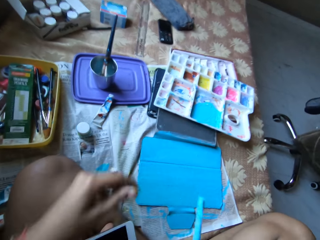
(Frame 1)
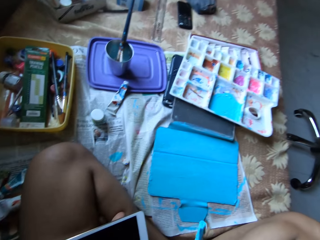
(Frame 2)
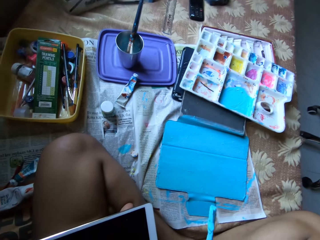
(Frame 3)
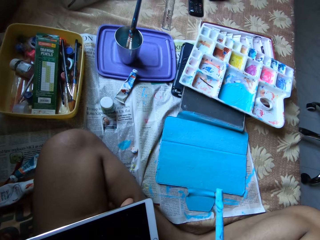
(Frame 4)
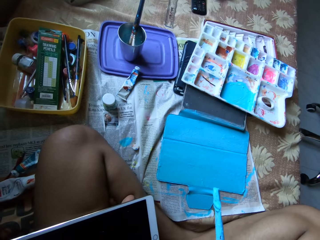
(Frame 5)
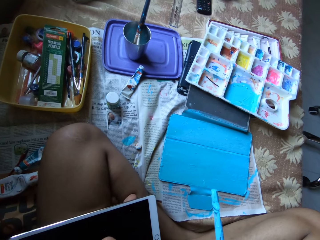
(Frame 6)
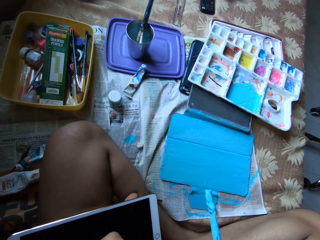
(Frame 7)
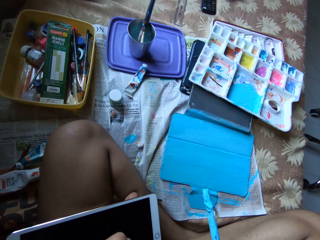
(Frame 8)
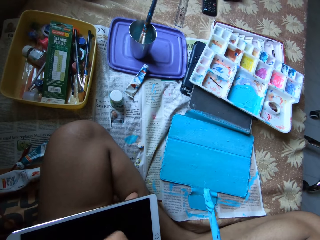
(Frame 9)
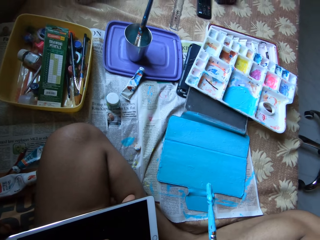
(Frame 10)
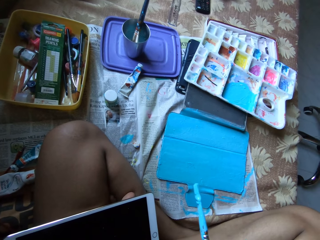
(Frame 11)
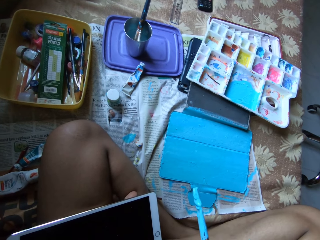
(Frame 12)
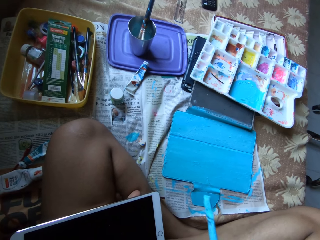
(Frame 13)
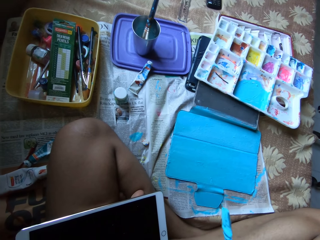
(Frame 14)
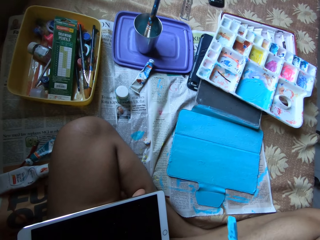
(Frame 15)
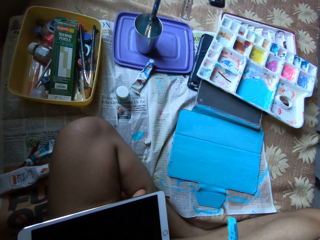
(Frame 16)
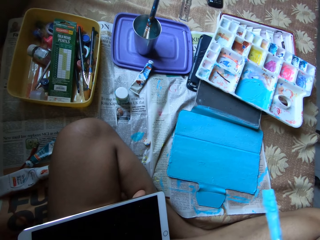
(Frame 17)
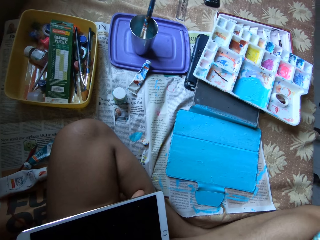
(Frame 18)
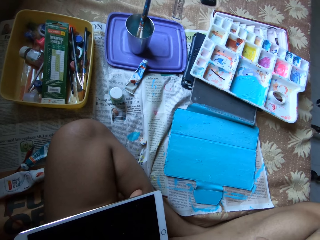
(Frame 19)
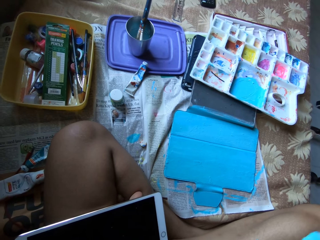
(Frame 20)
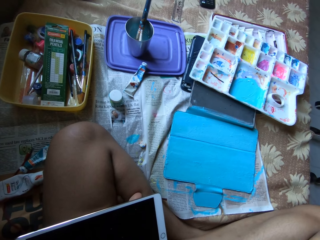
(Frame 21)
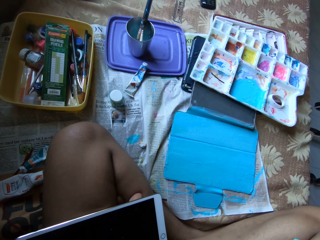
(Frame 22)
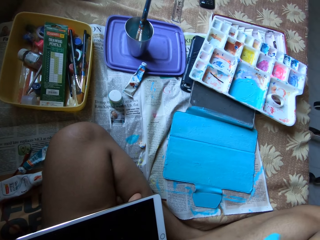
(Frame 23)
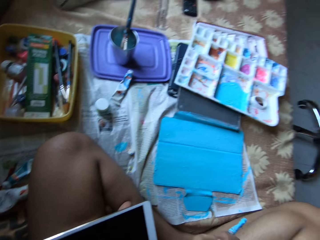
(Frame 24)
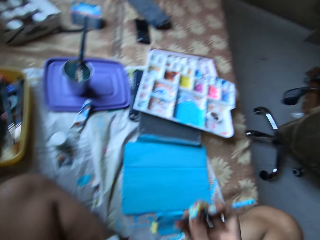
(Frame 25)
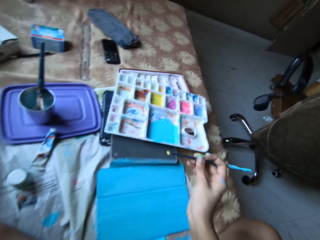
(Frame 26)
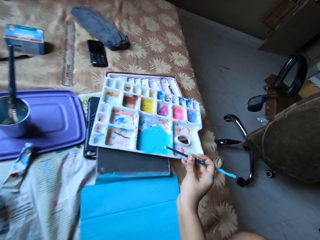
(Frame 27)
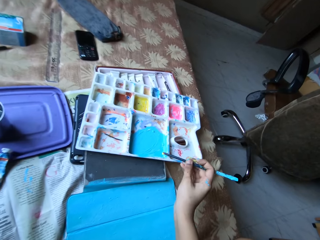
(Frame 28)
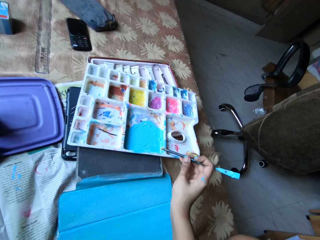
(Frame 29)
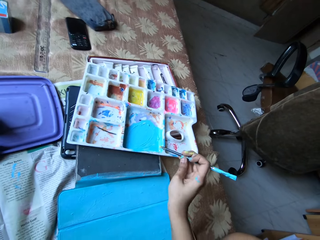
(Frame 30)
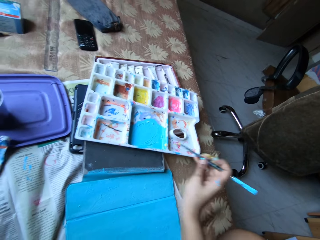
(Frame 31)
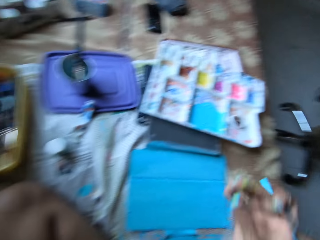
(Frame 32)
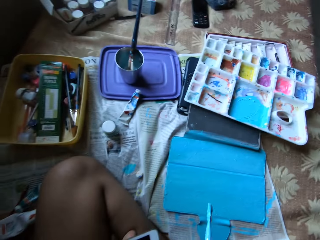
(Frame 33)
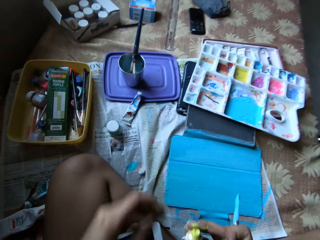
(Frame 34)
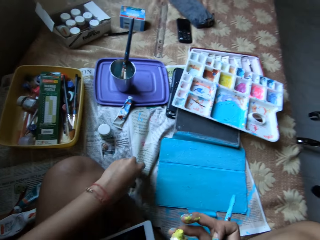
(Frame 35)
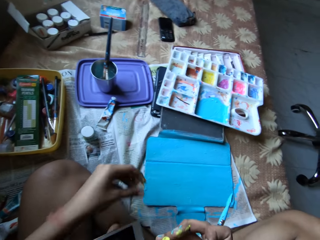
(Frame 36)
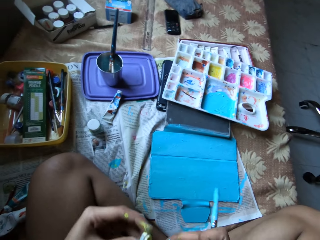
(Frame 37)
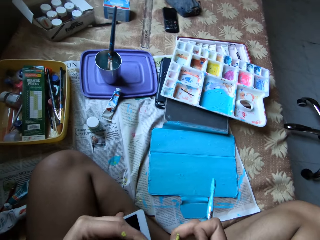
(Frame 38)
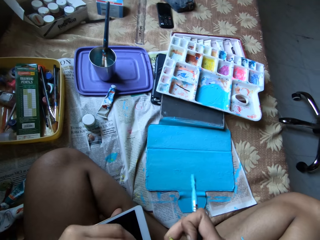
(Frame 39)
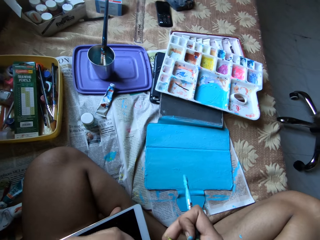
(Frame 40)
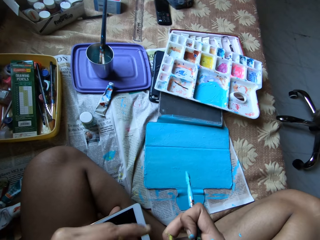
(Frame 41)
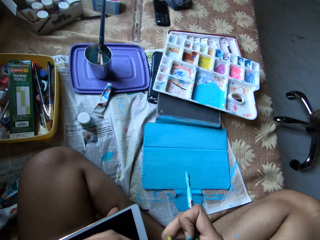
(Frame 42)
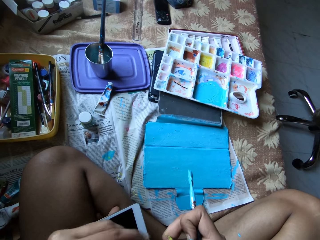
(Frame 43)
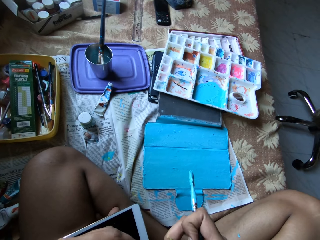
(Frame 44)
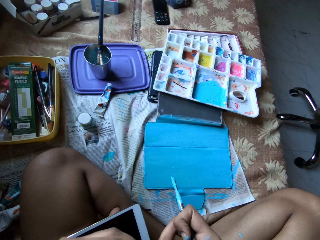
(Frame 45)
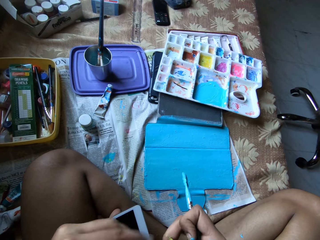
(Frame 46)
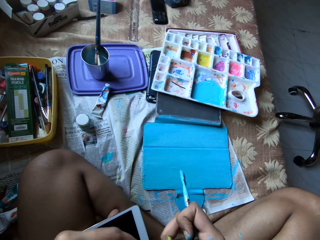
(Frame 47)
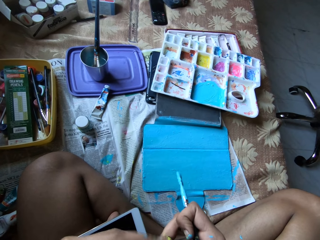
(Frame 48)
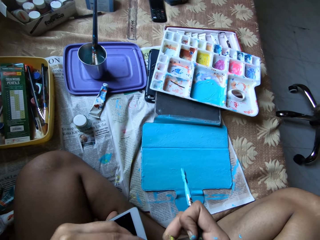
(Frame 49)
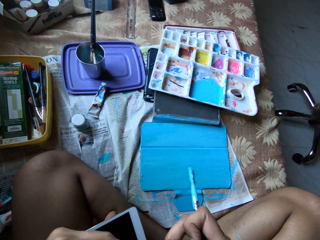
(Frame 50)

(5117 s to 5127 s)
The camera wearer drops the paint lid. She passes the yellow paint tube from her right hand to her left hand. She closes the paint tube. She applies paint on the paintbrush from the yellow paint tube with her right hand. She rubs the paint on the paint palette with the paintbrush in her right hand. She touches the paint with the paintbrush. She passes the yellow paint tube from her left hand to her right hand. She picks the lid from the bed with her left hand and covers the yellow paint tube with the lid in her left hand.

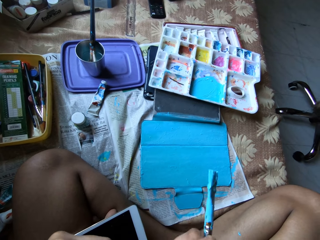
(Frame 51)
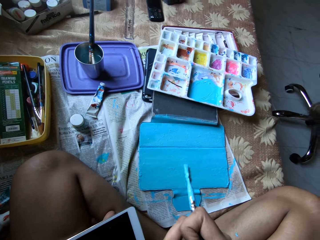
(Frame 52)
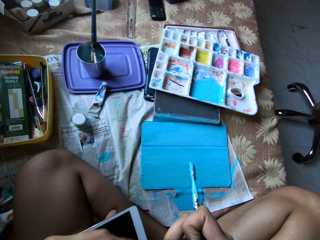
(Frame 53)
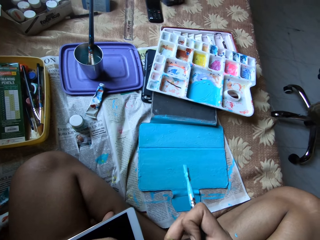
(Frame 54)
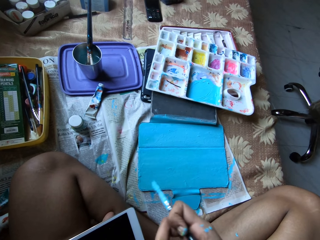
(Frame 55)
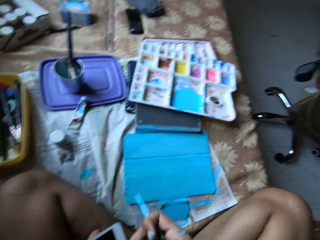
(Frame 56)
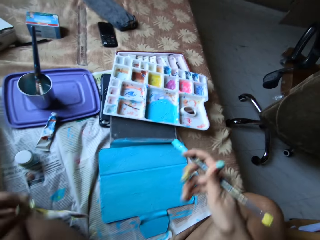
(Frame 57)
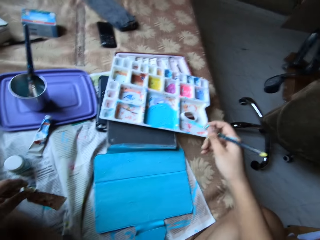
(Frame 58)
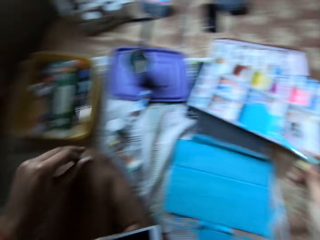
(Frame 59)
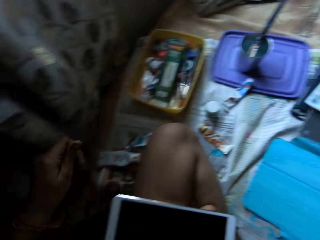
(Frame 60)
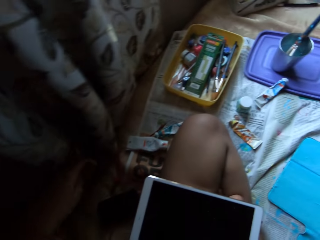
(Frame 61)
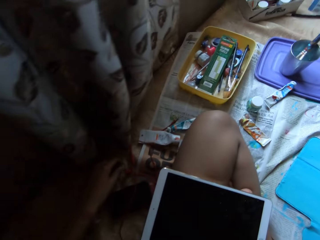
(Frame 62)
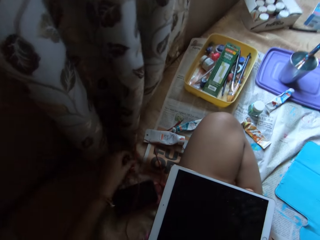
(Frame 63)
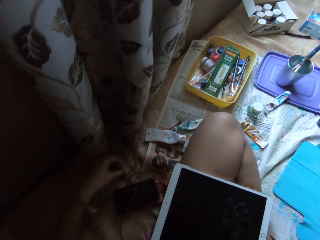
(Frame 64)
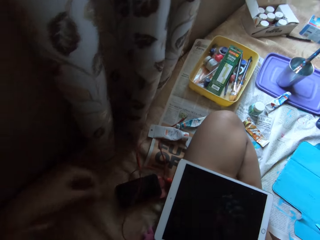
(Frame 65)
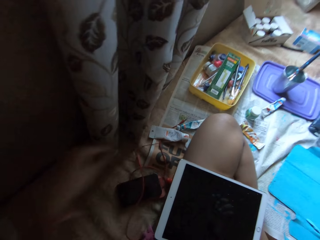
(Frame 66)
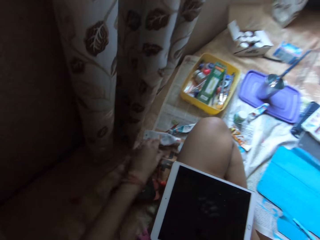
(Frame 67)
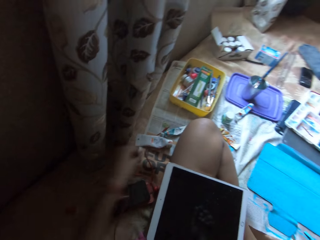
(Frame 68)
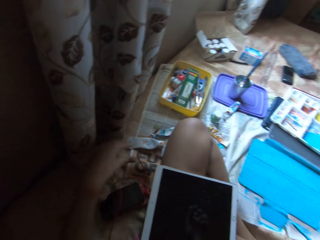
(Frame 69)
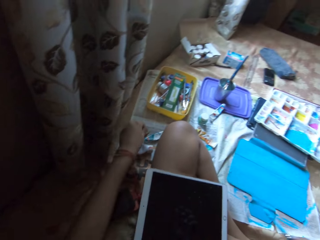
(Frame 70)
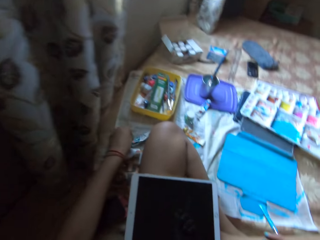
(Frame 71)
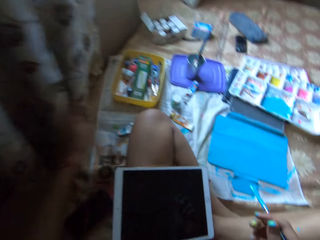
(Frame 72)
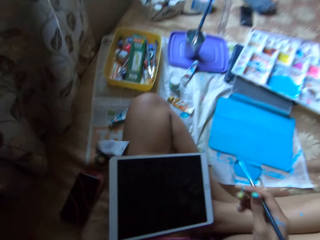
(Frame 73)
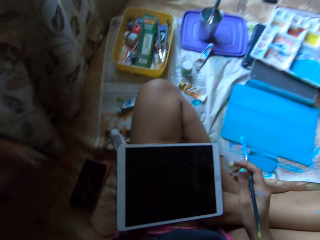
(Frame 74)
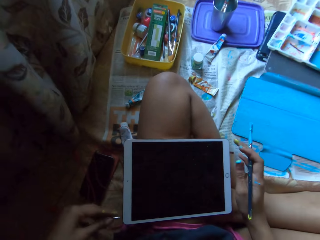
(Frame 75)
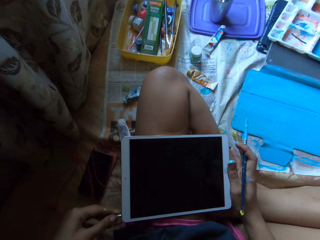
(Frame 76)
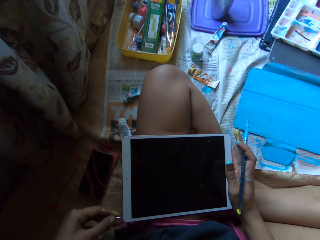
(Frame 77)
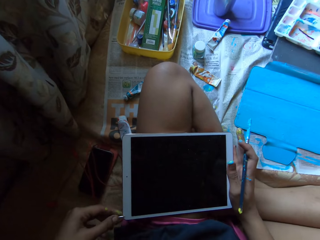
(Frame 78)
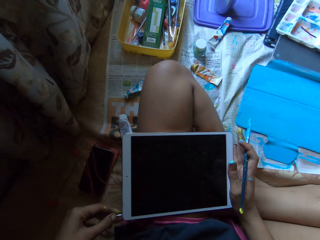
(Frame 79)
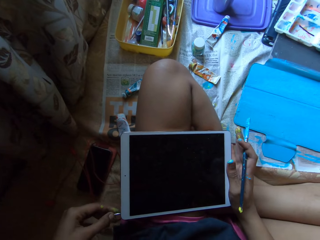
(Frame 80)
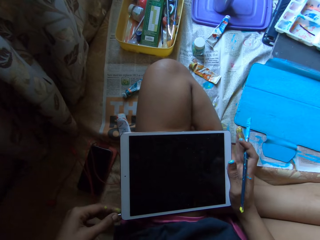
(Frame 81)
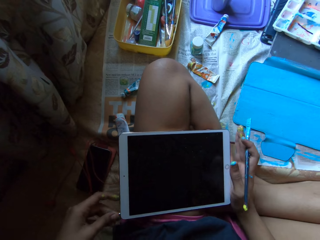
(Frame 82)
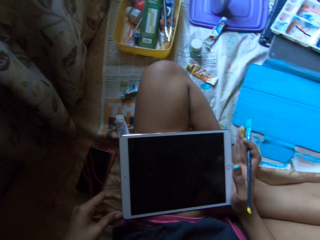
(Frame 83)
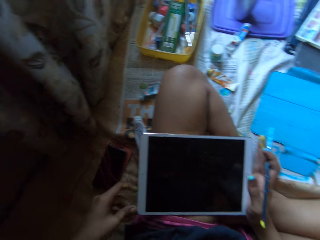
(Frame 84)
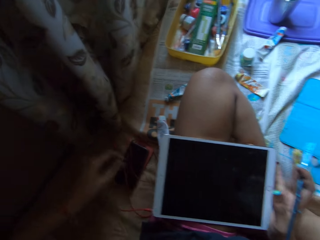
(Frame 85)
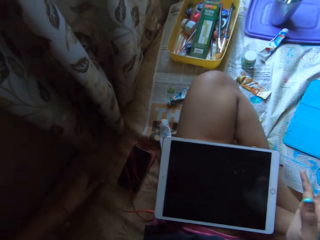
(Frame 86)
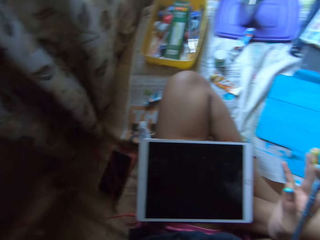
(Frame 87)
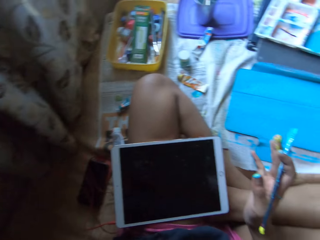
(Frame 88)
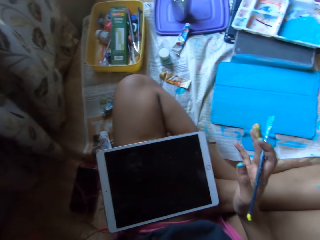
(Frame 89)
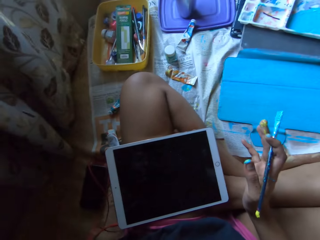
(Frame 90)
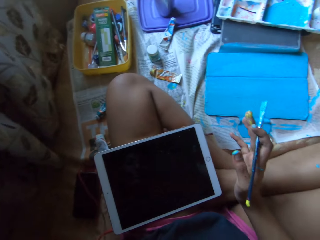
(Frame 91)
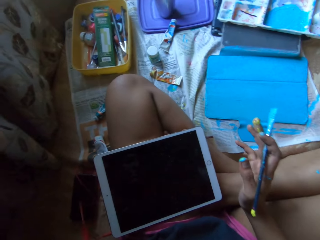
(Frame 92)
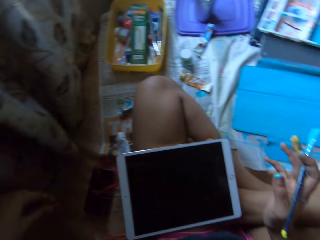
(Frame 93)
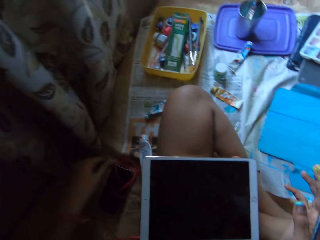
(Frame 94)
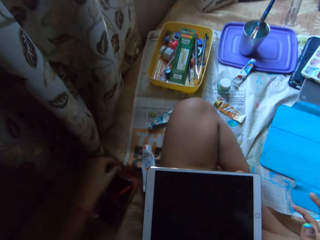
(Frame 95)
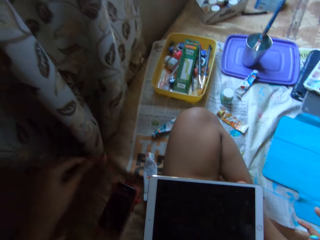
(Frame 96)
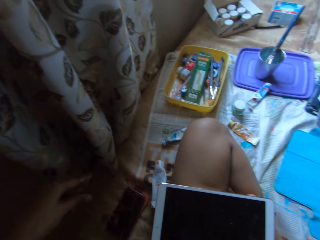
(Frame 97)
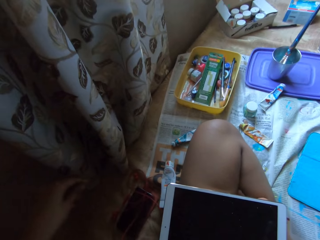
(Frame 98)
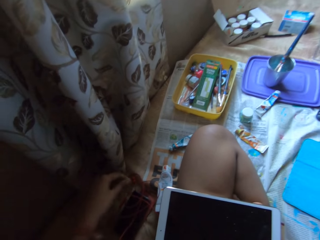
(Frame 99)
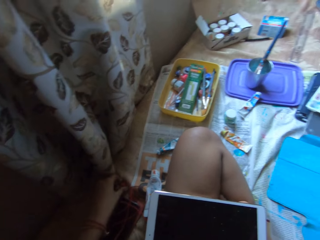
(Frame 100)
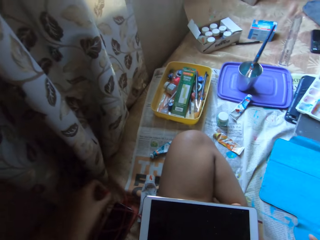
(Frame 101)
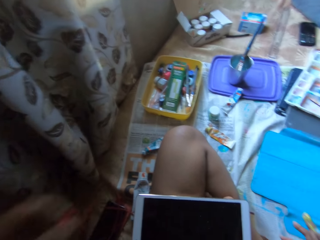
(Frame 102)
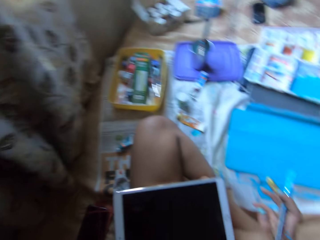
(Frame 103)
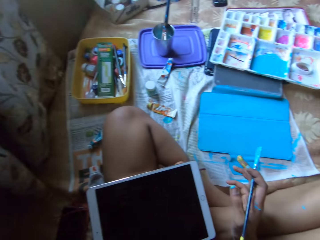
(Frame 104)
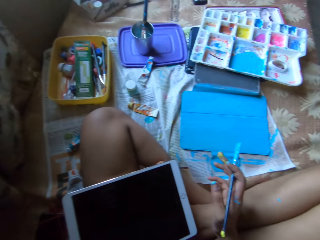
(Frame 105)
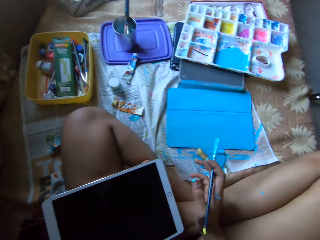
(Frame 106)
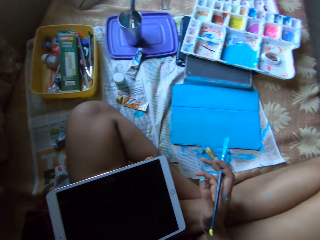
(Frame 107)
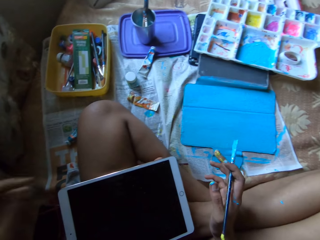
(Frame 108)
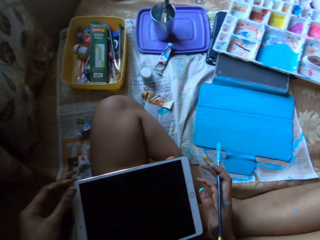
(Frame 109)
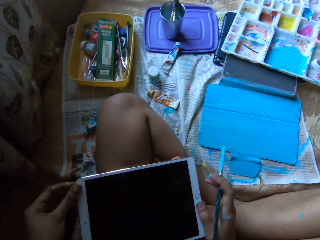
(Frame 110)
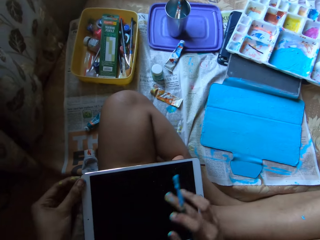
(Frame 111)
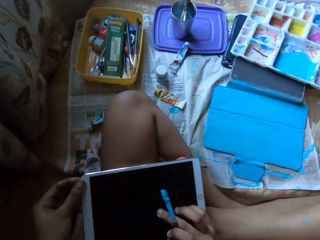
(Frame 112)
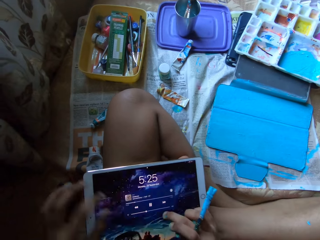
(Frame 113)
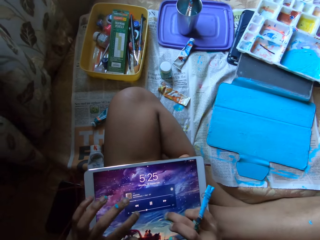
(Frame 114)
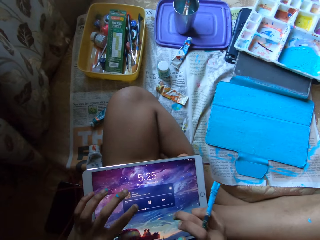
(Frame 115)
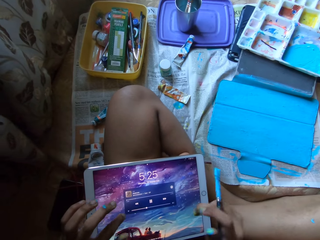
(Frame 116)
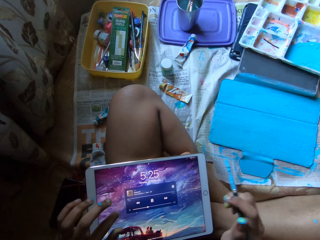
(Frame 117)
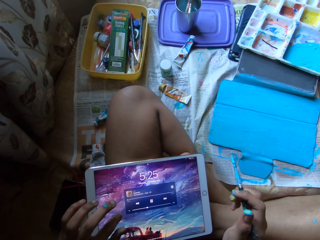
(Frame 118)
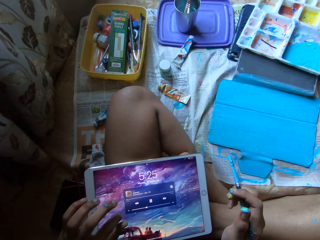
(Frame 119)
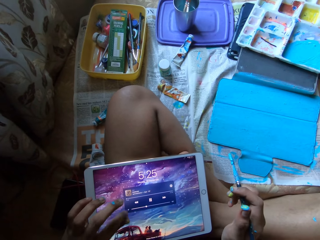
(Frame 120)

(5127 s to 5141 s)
The camera wearer passes the yellow paint tube from her right hand to her left hand. She places the yellow paint tube on the bed with her left hand. She picks the earpiece from the bed with her left hand. She picks the paint tube. She holds the tablet on her left lap with her right hand. She fixes the earpiece into the tablet with her left hand. She picks the earpiece from the bed with her left hand. She drops the earpiece on the bed with her left hand. She picks the earpiece from the bed with her left hand. She holds the earphones. She puts the earpiece in her left ear with her left hand. She holds the tablet on her left lap with her left hand. She turns on the tablet on her left lap with her left hand. She operates the tablet on her left lap with her left hand.
